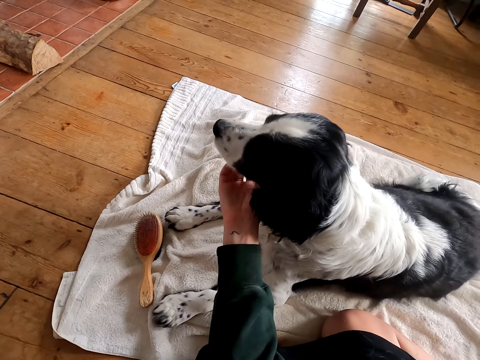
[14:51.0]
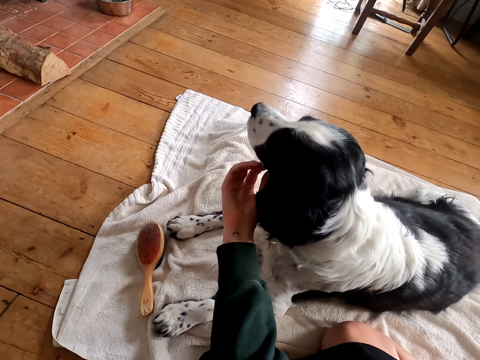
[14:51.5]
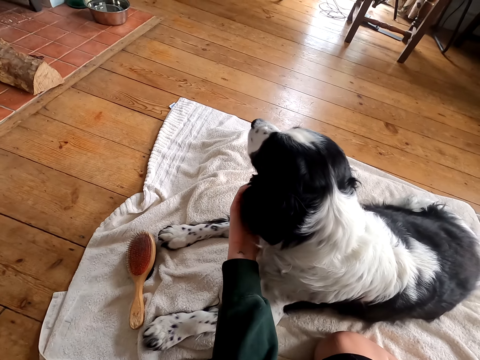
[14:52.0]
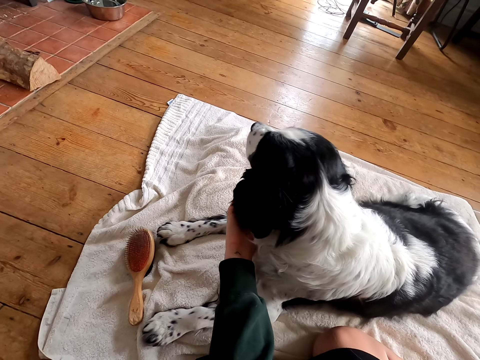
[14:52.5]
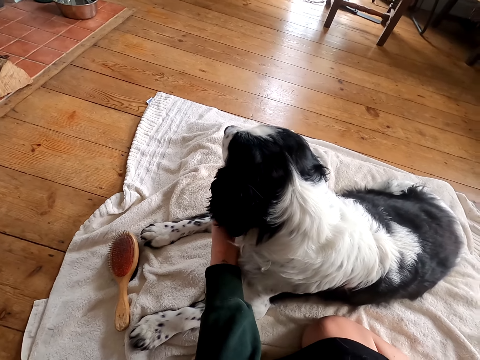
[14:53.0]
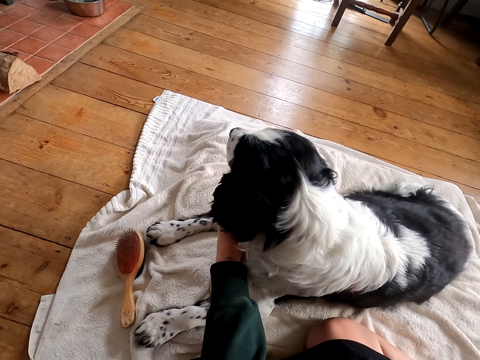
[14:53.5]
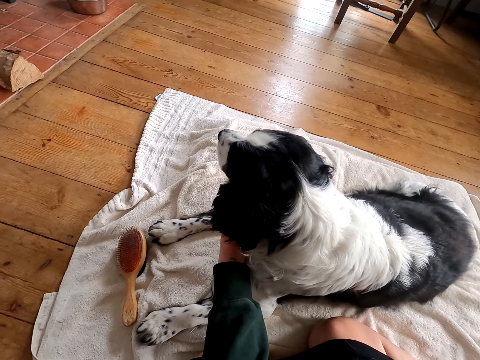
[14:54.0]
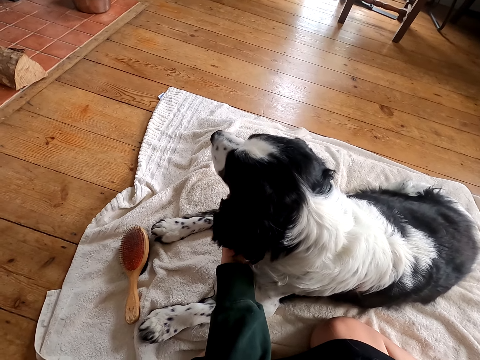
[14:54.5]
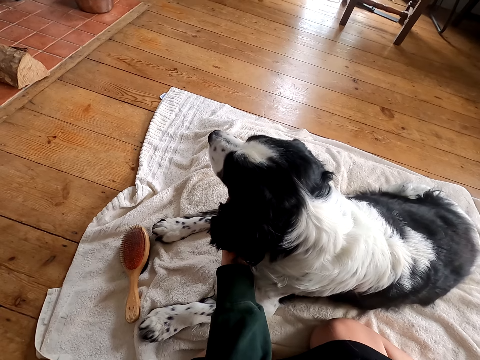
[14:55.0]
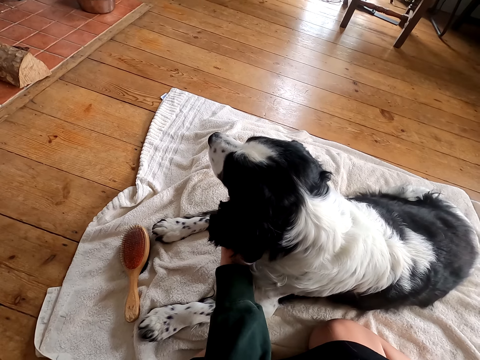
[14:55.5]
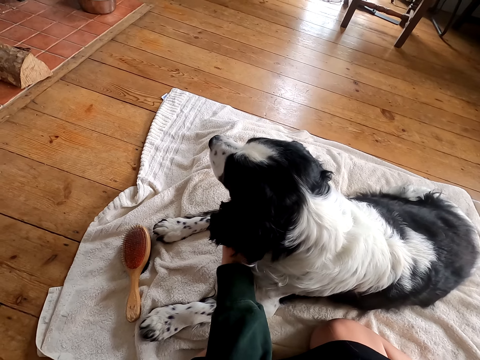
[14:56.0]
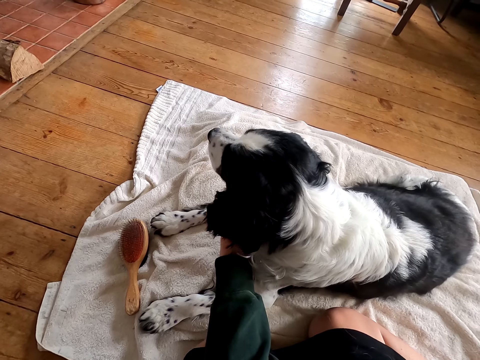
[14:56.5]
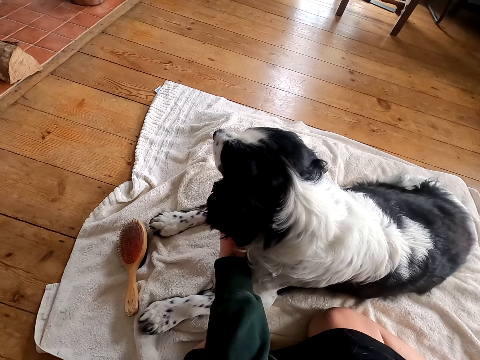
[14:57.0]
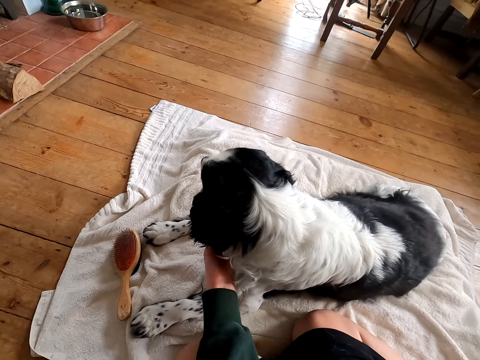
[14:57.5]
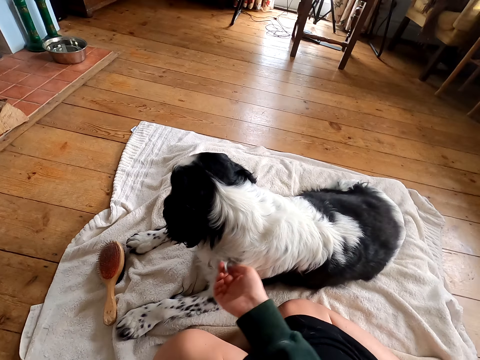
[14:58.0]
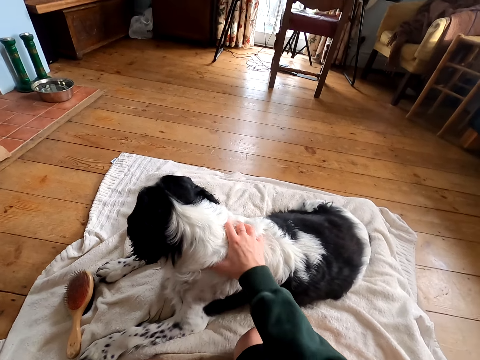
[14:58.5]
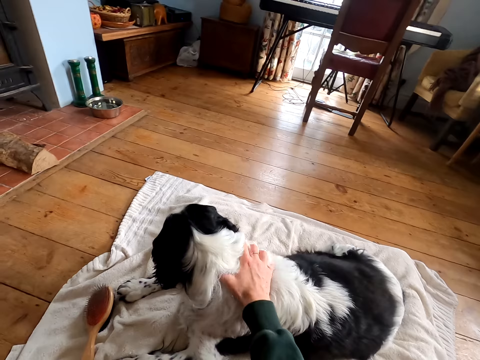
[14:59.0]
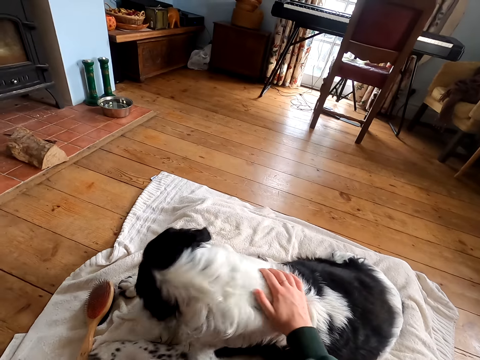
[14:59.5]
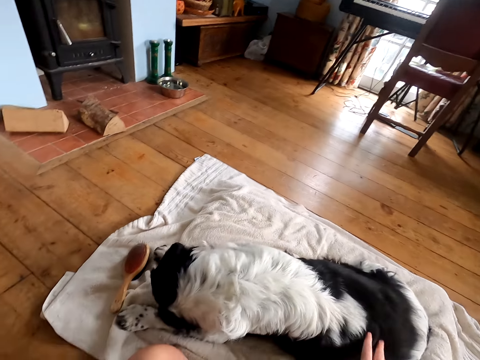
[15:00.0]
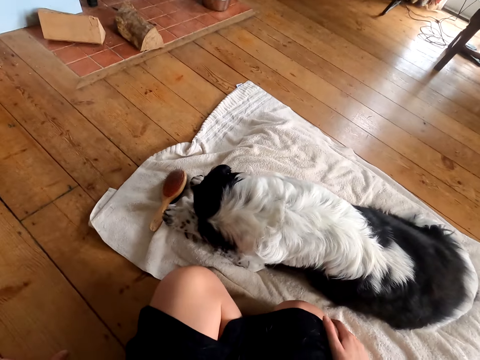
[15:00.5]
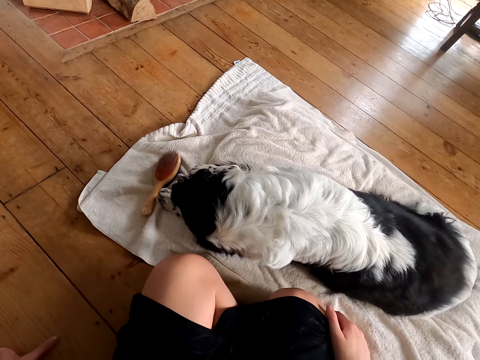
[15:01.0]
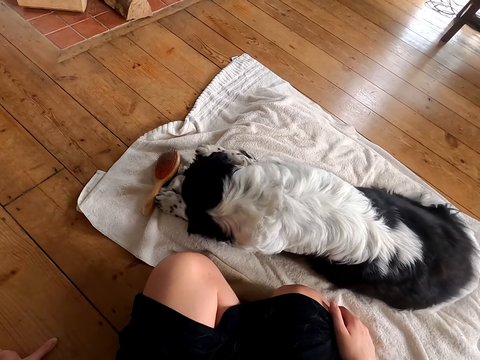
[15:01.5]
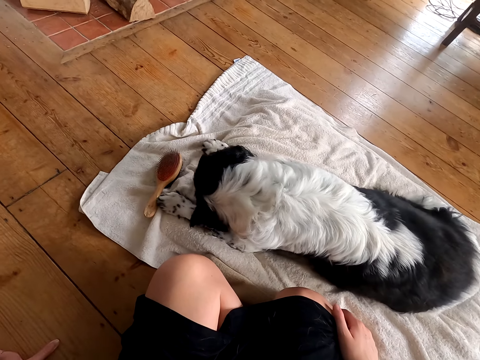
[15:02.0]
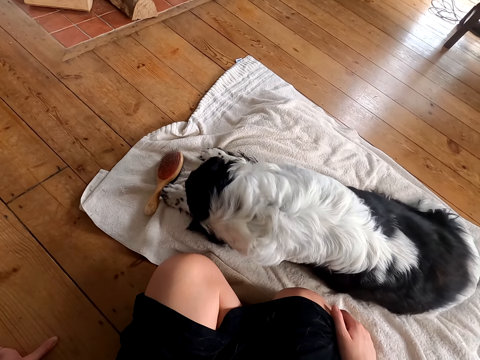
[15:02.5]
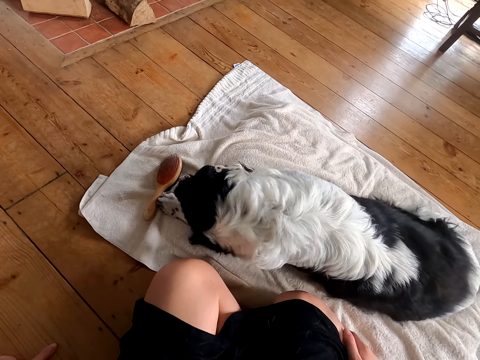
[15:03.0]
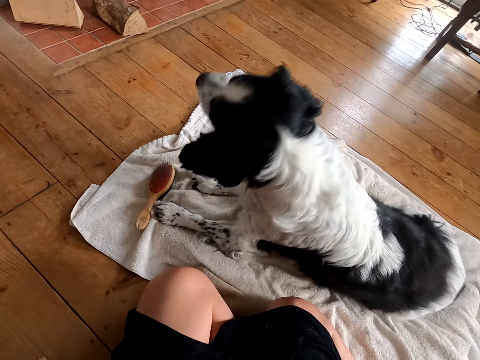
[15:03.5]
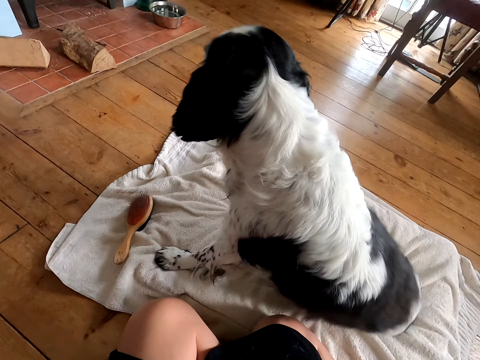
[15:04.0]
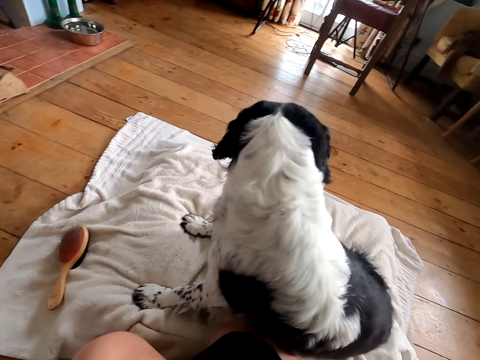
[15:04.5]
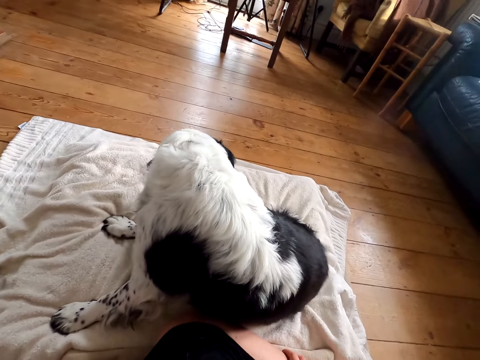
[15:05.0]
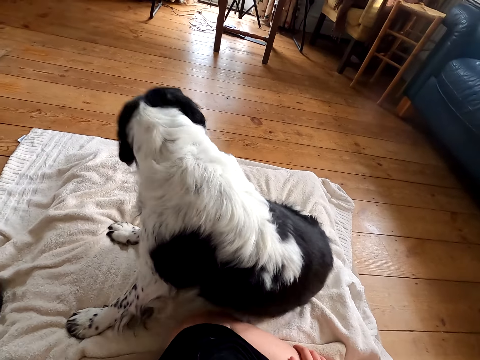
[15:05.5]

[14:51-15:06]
The camera wearer massages the dog. They touch the dog fur. They look at the dog.

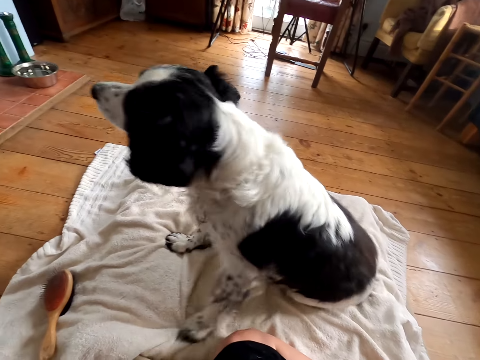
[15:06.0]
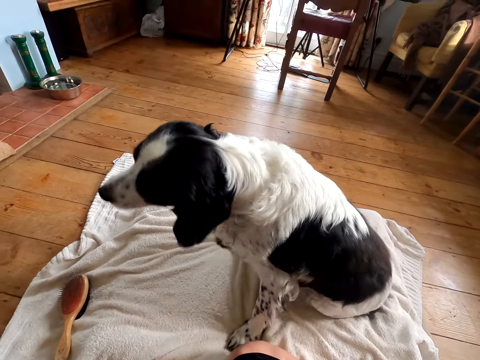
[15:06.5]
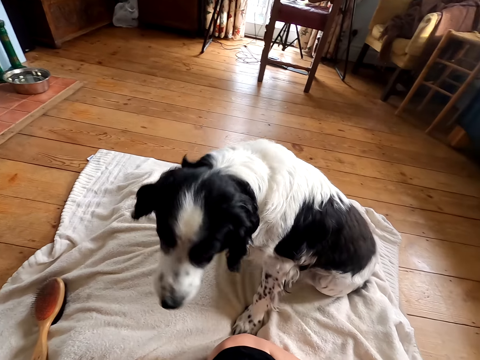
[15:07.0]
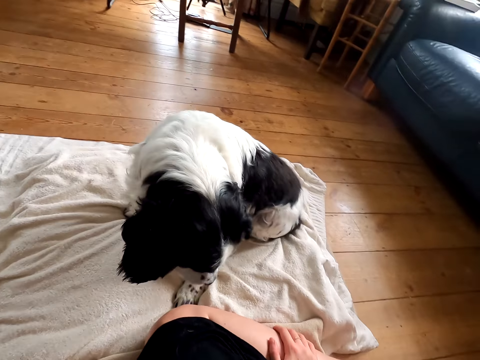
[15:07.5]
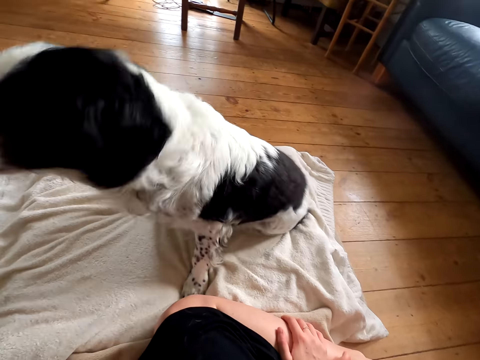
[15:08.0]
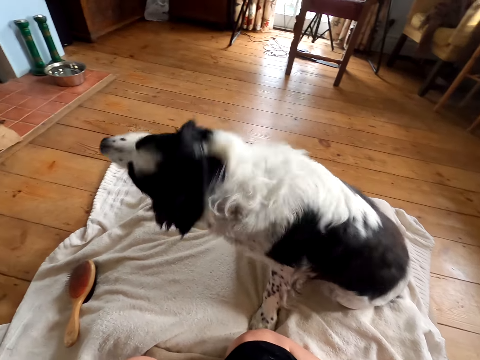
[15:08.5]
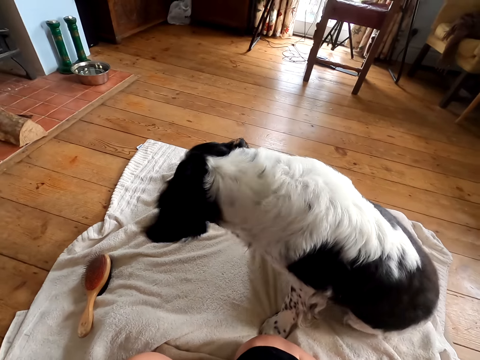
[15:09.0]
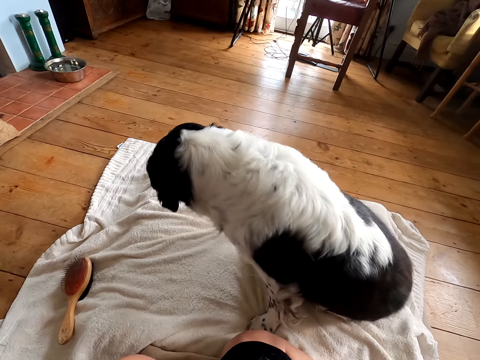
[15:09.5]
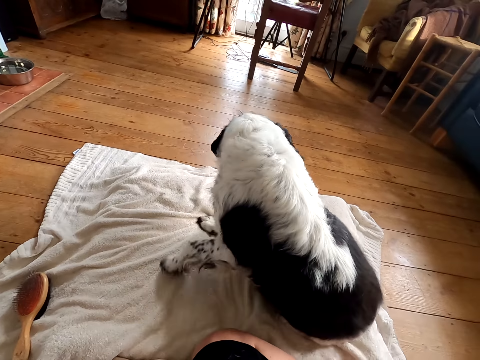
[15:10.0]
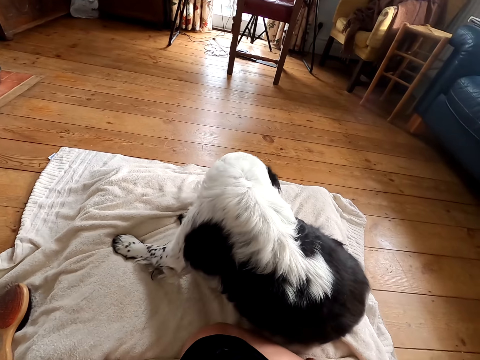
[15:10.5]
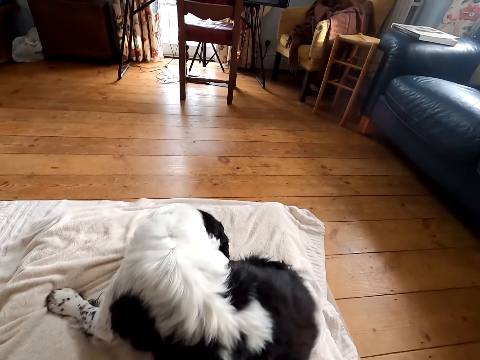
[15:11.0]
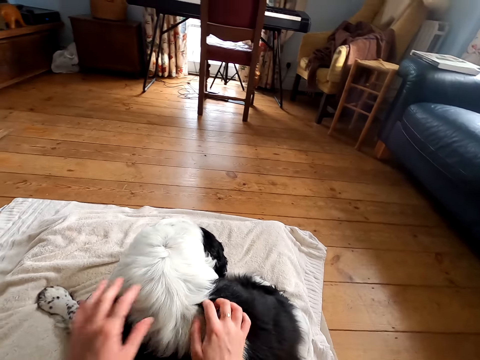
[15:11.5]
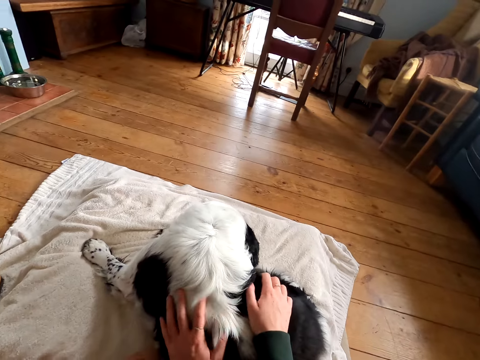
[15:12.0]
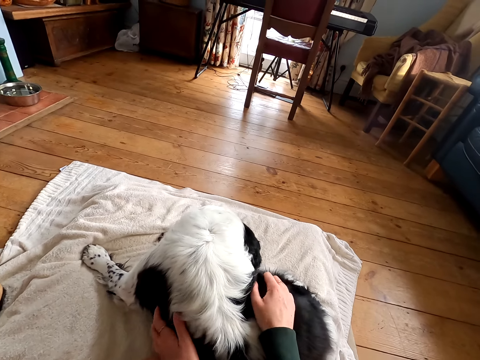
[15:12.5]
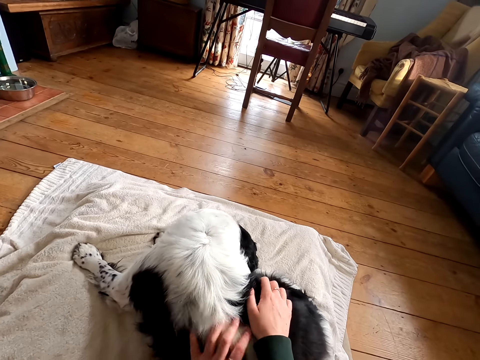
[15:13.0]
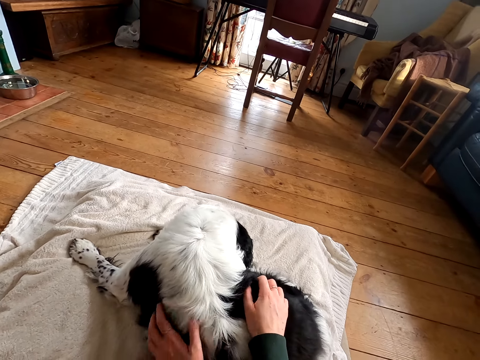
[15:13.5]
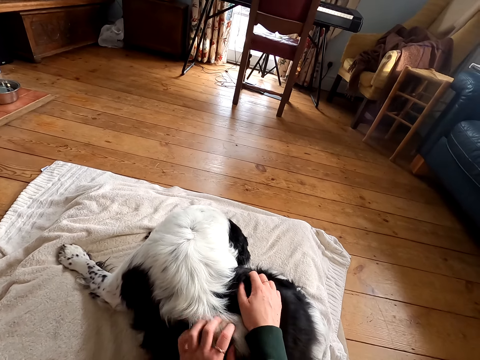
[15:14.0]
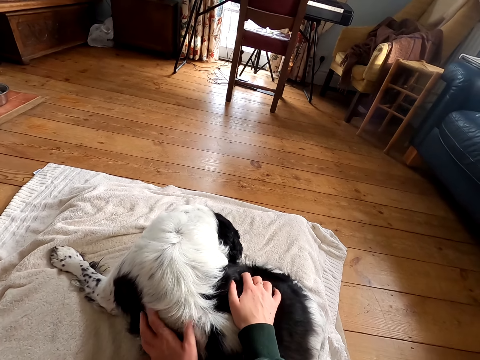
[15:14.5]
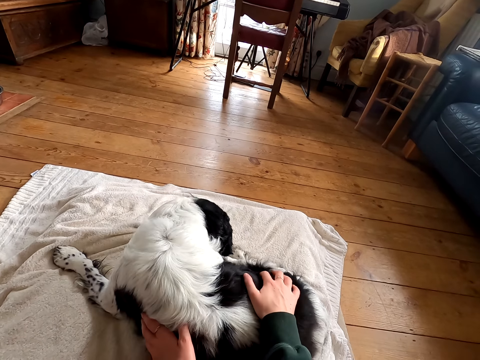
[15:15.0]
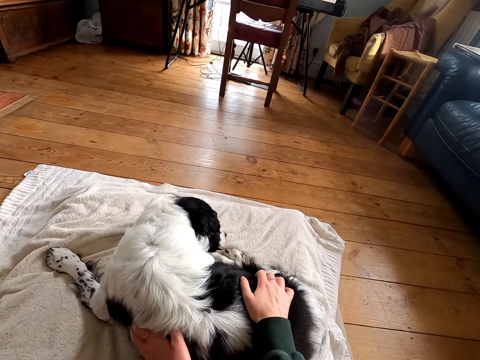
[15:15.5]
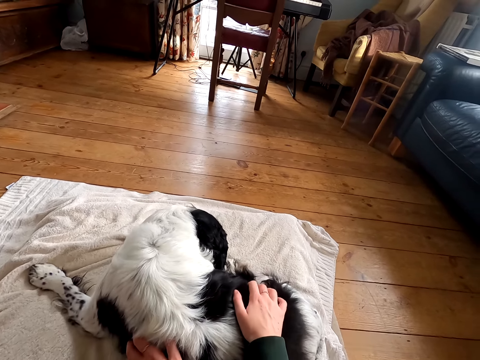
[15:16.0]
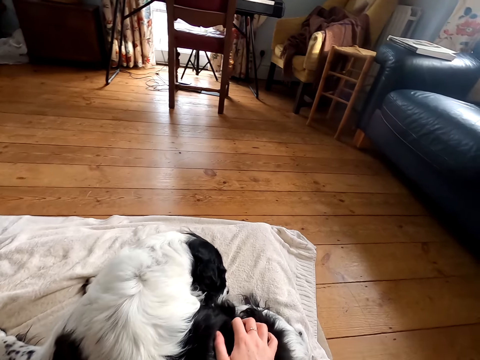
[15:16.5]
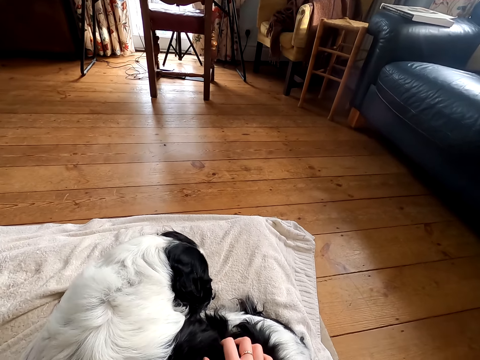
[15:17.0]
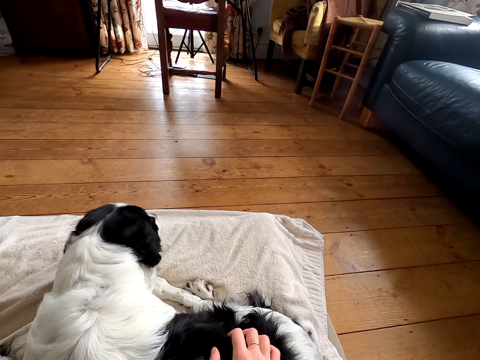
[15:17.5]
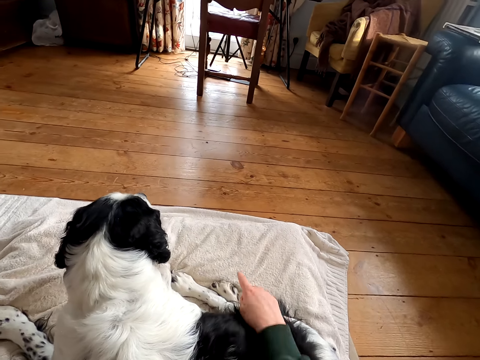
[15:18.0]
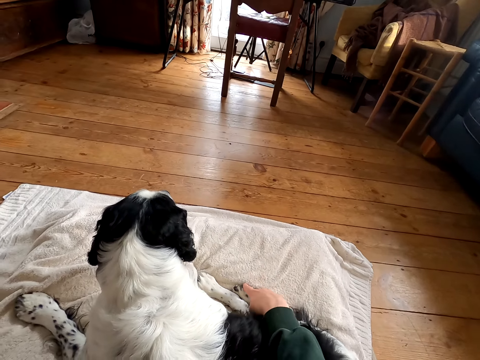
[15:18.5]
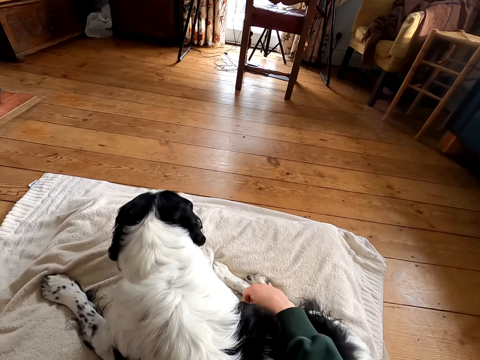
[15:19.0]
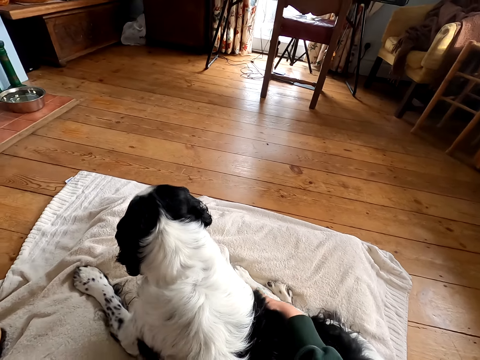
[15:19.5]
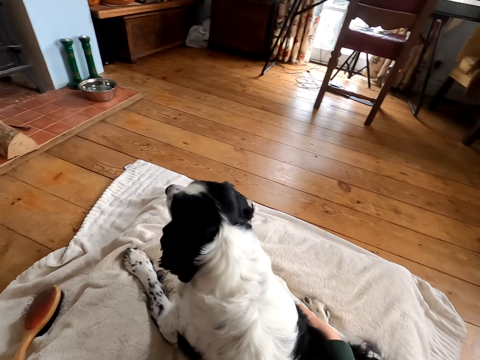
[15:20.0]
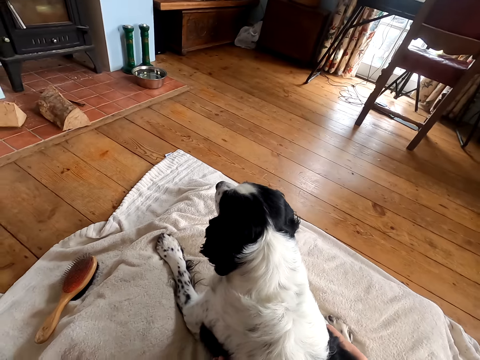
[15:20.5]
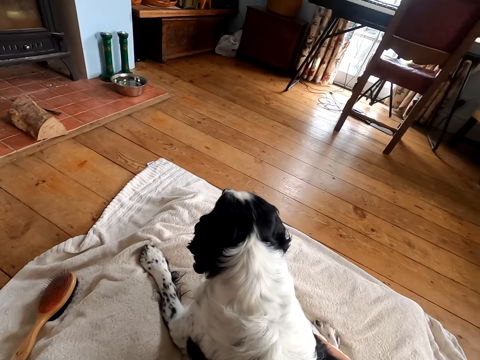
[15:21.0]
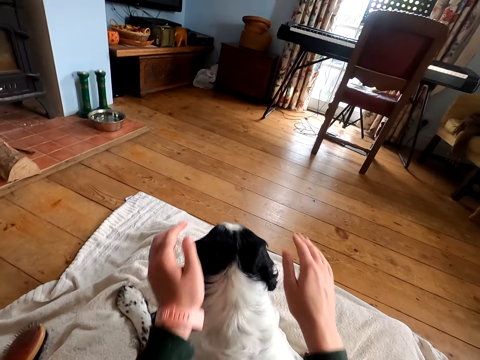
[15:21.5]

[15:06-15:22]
The camera wearer touches the dog fur. They massage the dog.
